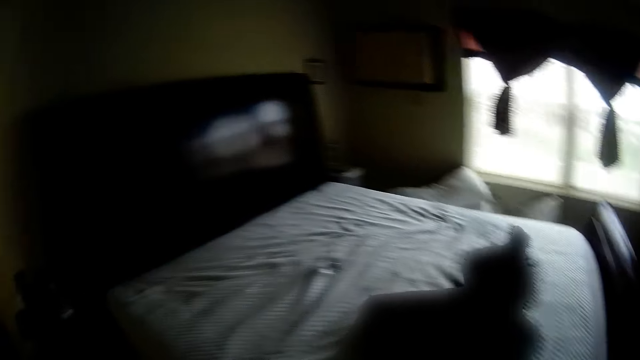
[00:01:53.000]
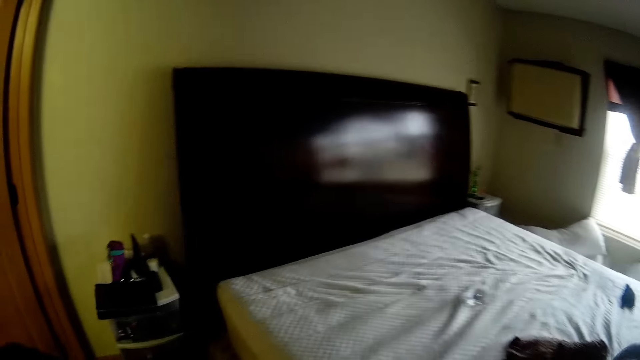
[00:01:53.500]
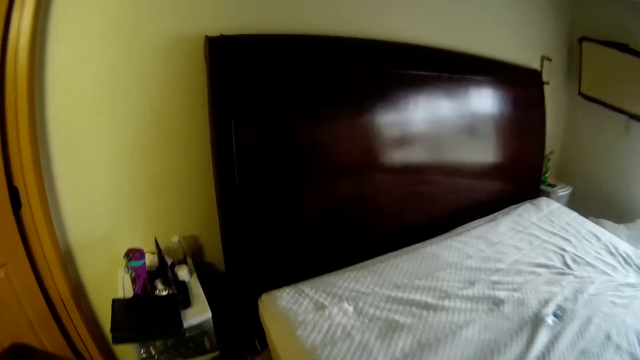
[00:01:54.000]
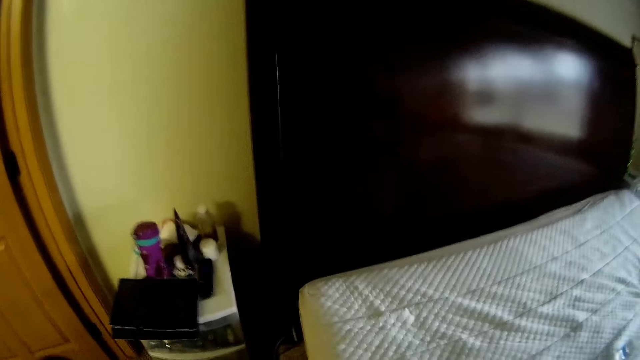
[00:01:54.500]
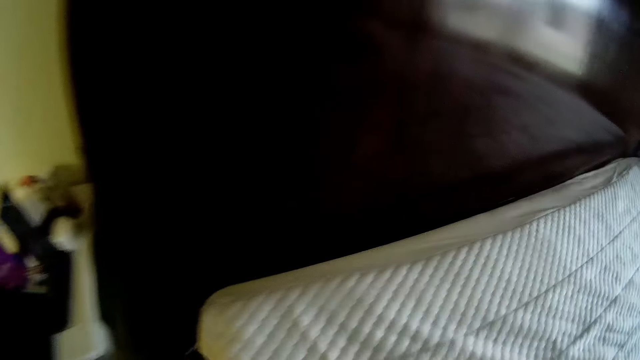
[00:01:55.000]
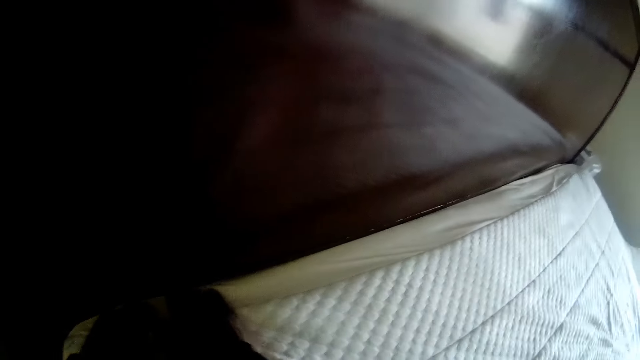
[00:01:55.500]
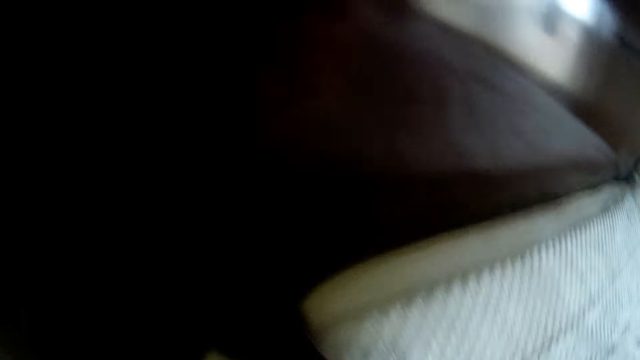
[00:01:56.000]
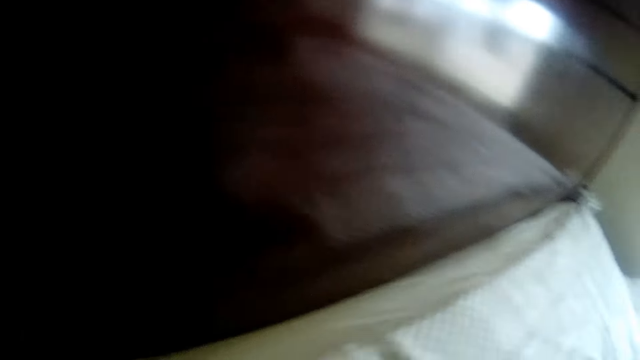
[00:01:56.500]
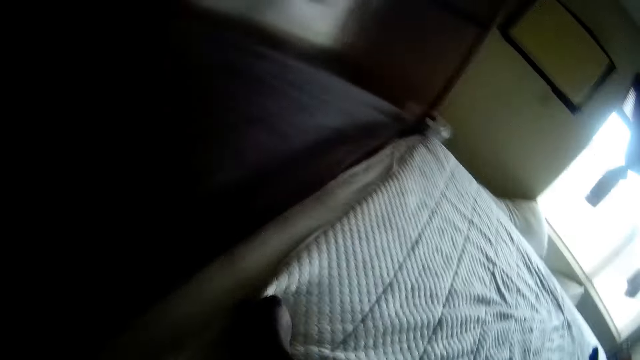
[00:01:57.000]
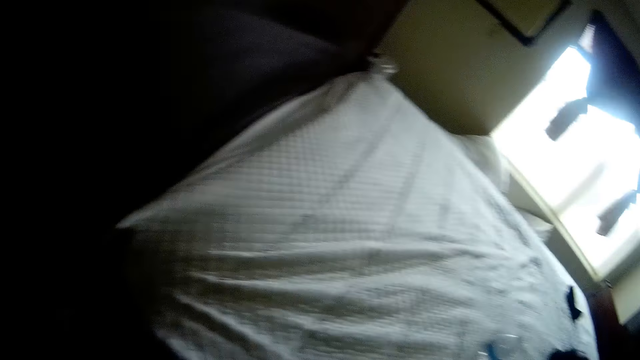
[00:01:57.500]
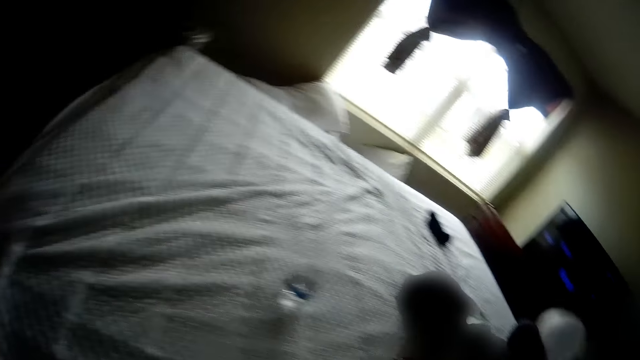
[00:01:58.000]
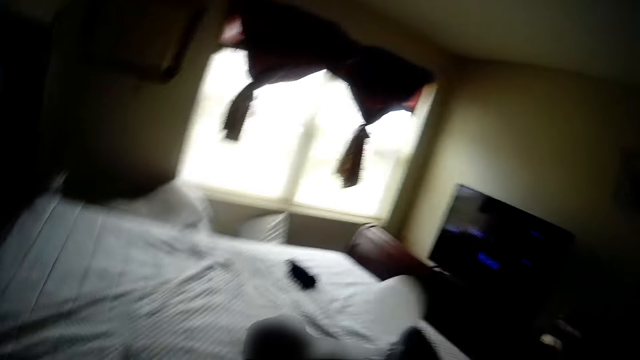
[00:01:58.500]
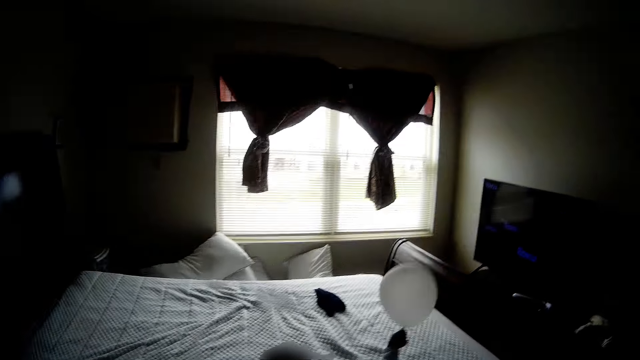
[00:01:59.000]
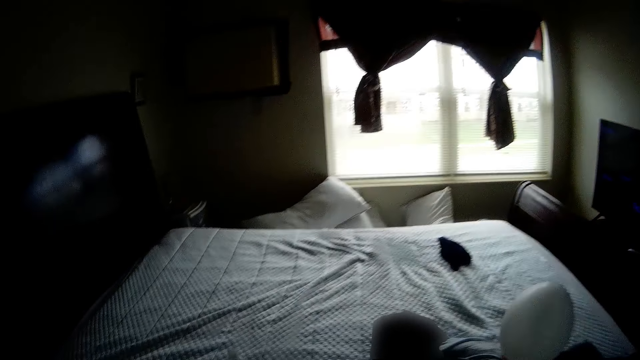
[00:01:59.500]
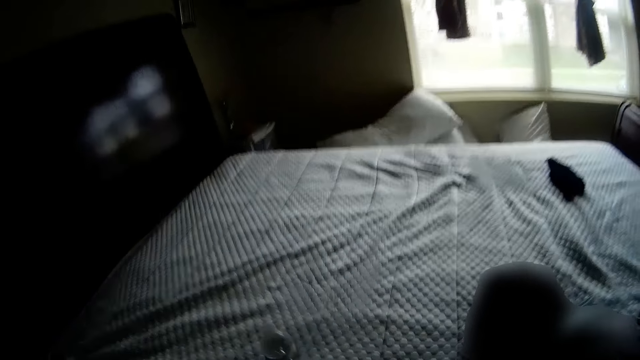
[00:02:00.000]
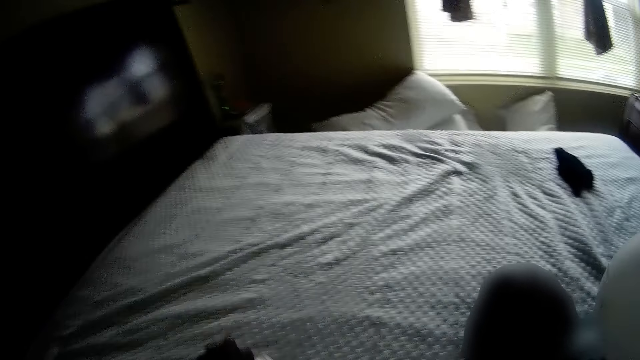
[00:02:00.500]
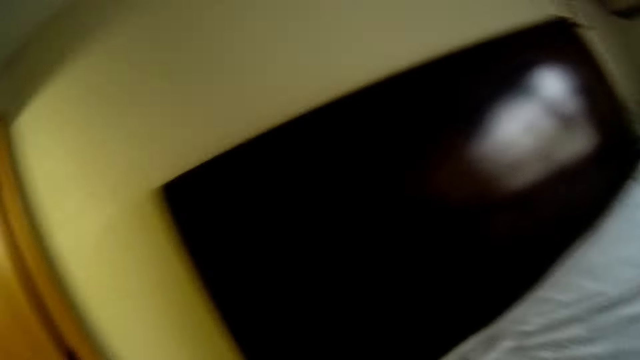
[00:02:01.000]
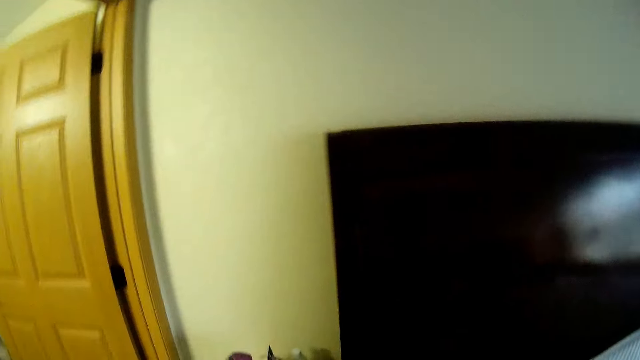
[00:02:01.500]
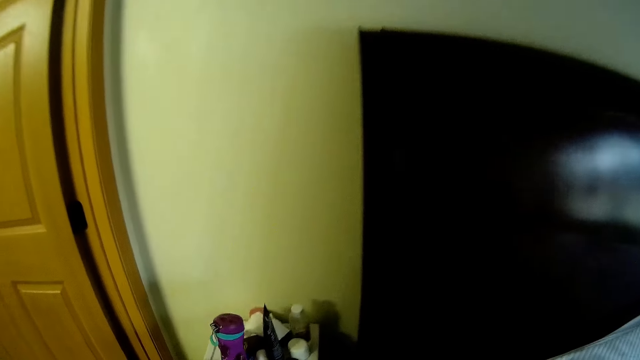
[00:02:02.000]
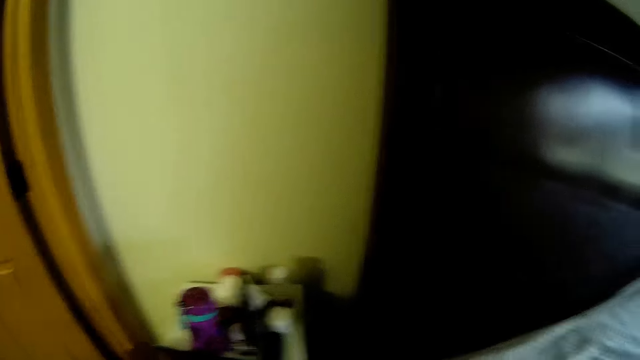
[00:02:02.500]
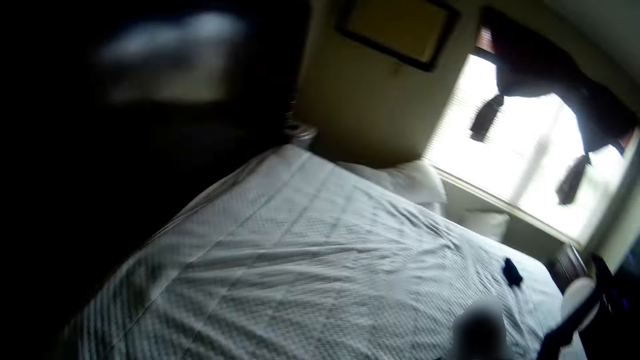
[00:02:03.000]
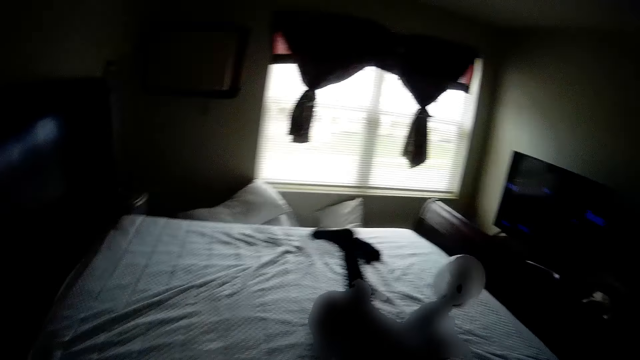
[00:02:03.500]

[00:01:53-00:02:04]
The girl lies on the mattress. The camera wearer adjusts a bedsheet on the mattress with her hands. The girl plays with the balloon with her left hand. The camera wearer removes something from the bed.

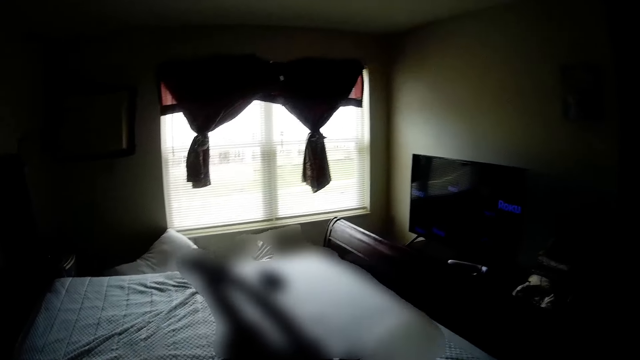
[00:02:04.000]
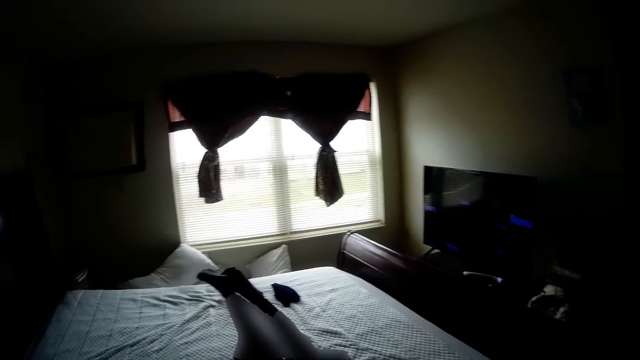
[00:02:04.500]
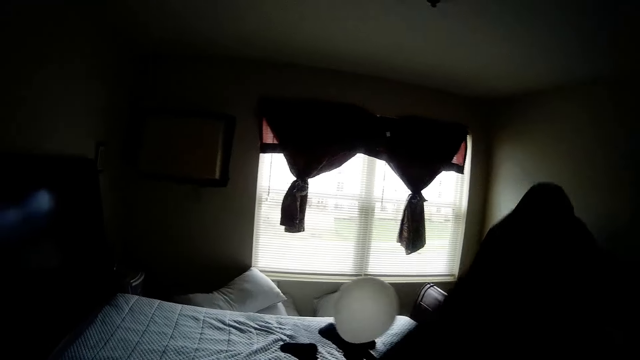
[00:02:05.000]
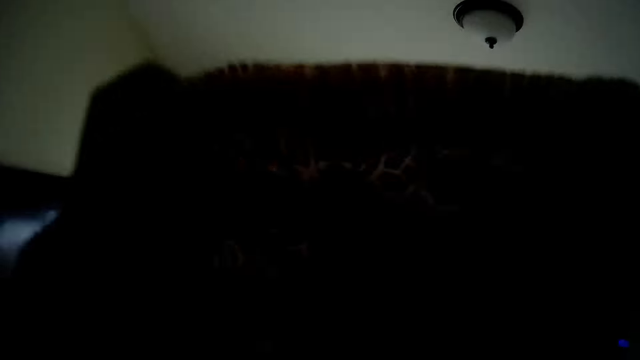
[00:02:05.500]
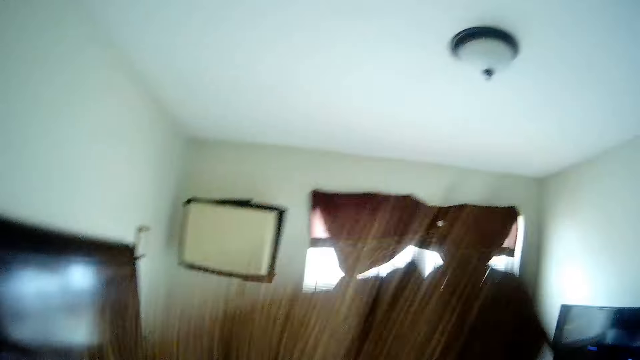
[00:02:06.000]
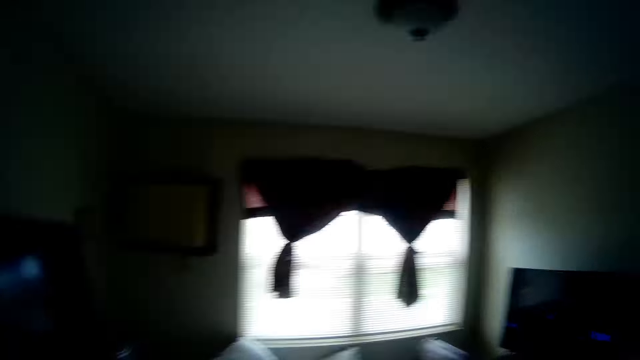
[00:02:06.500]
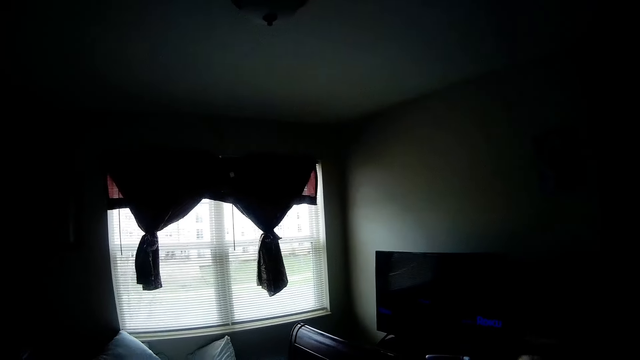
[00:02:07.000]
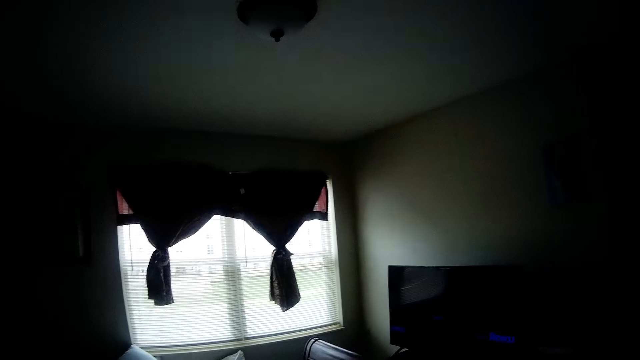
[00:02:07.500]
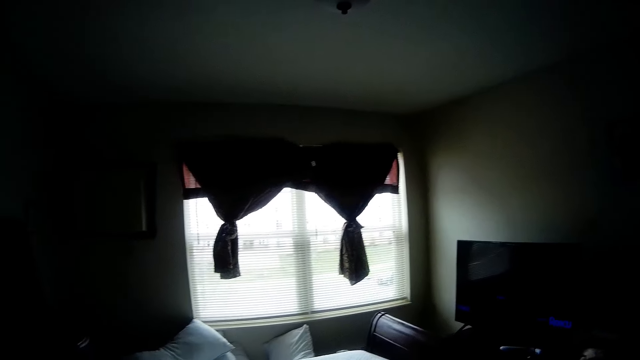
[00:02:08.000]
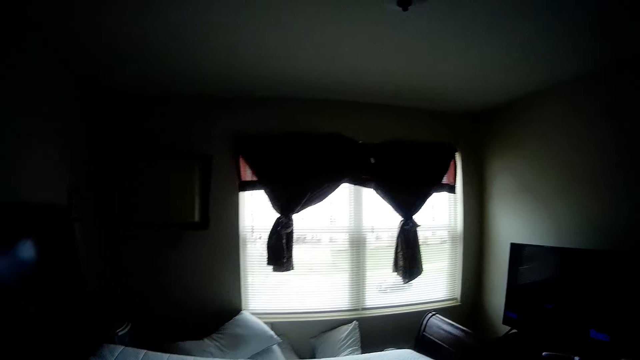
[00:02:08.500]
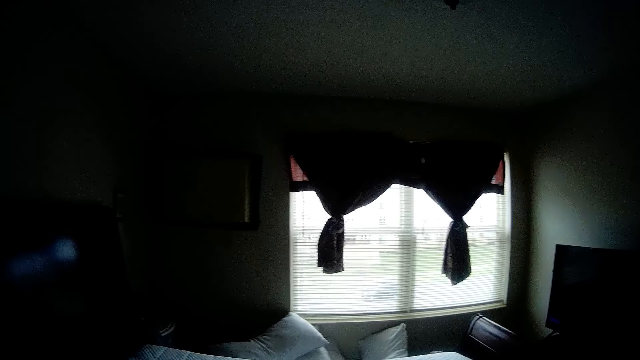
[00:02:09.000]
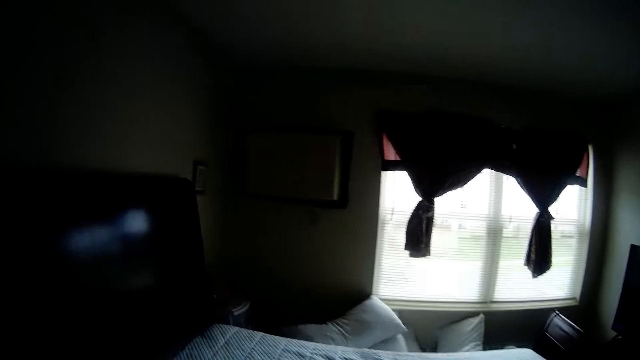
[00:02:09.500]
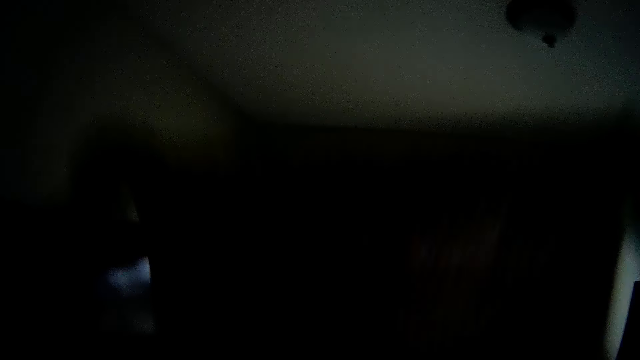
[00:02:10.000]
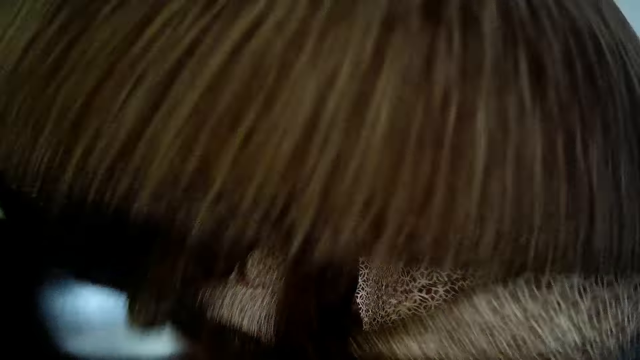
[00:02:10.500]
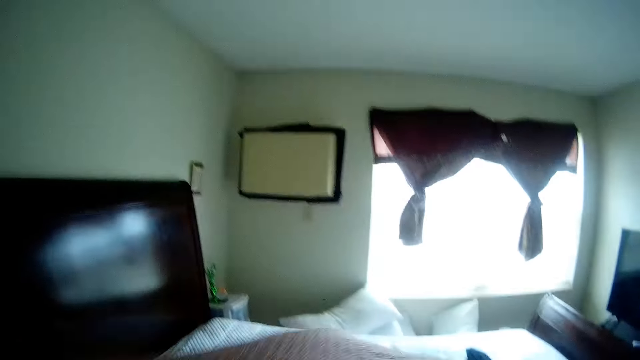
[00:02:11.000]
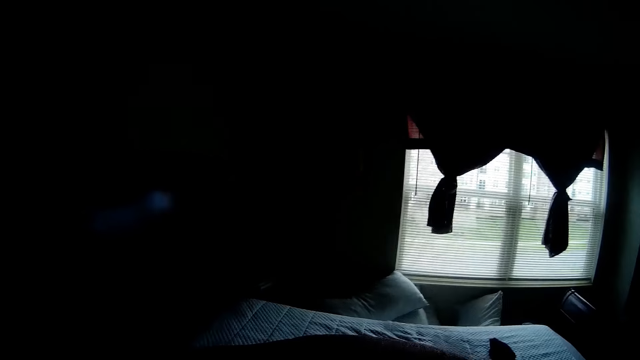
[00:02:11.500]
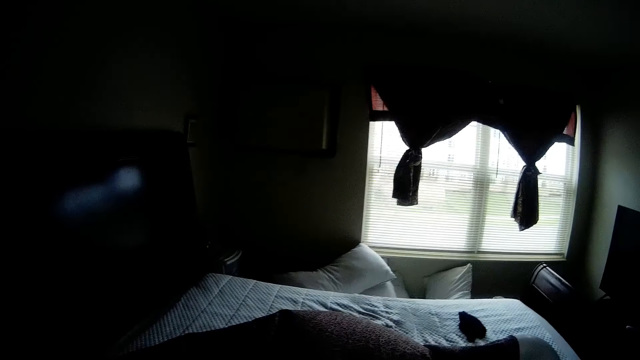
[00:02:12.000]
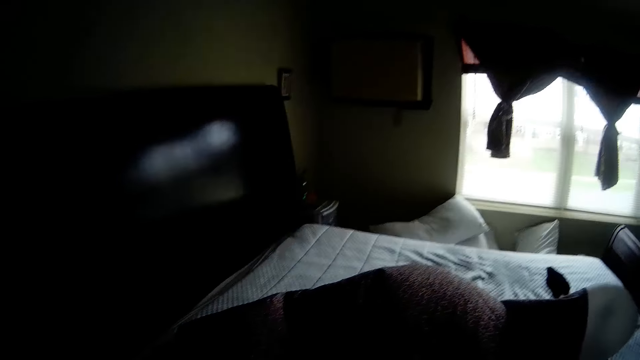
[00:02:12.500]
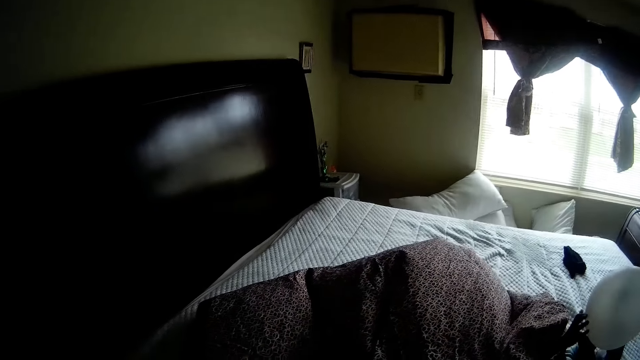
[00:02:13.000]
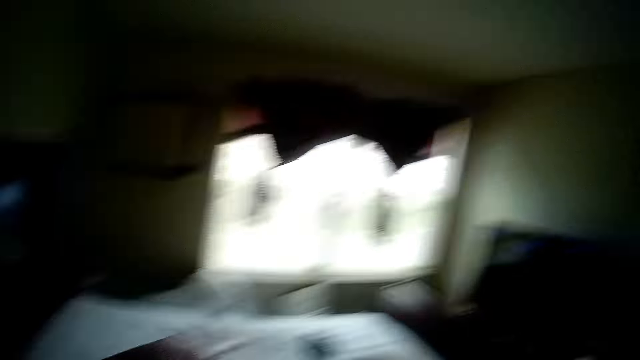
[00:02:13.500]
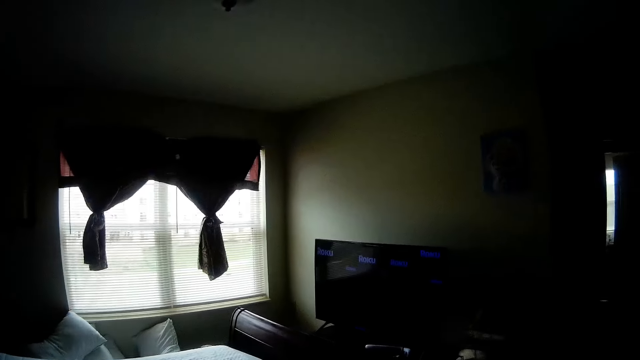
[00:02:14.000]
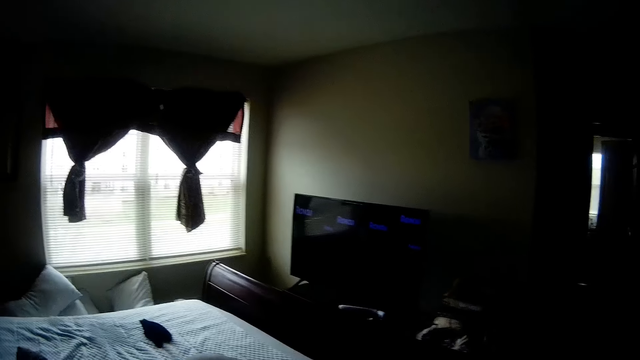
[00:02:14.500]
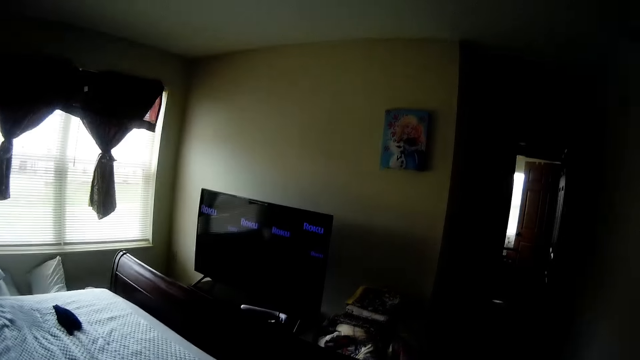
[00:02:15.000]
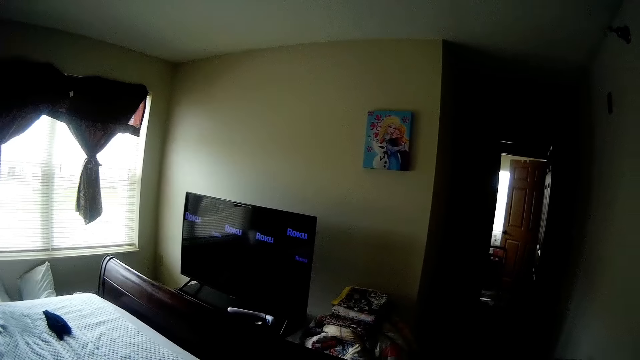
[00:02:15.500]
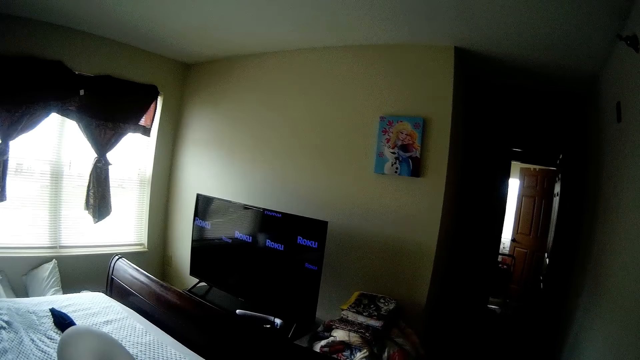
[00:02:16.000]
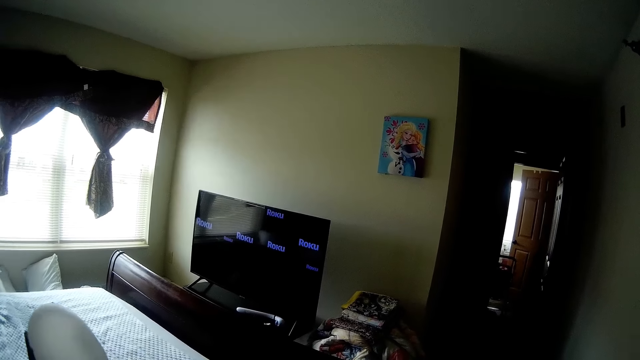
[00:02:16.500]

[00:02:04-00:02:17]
The camera wearer raises a bedsheet with her hands. She straightens a cloth and places the cloth on the bed. She flaps the bedsheet with her hands. She straightens the cloth and places the cloth on the bed. She looks around.
